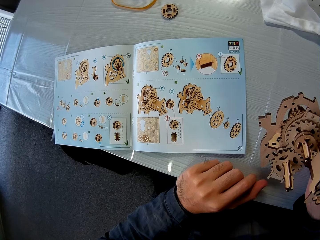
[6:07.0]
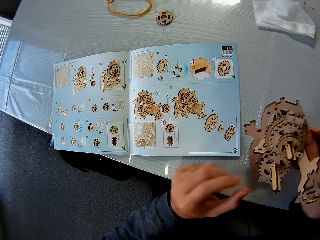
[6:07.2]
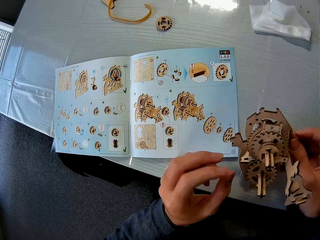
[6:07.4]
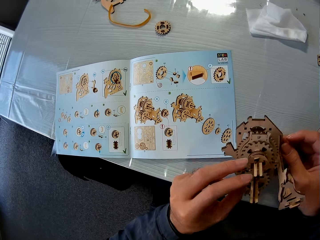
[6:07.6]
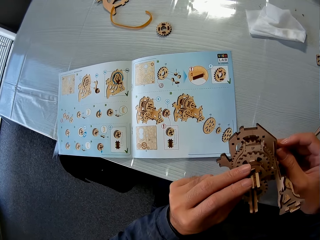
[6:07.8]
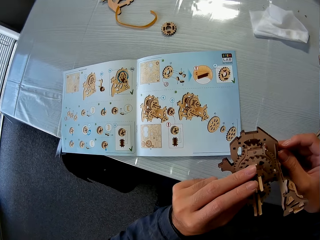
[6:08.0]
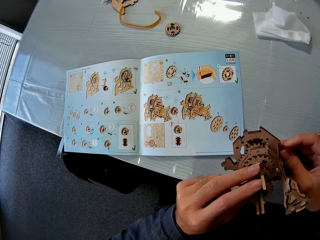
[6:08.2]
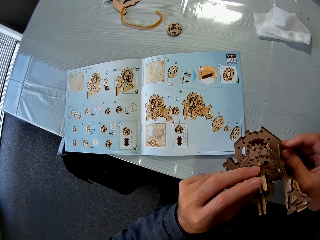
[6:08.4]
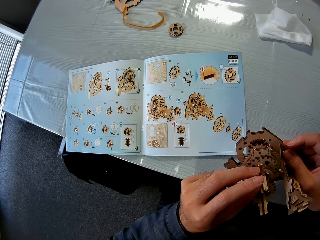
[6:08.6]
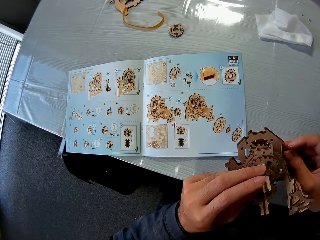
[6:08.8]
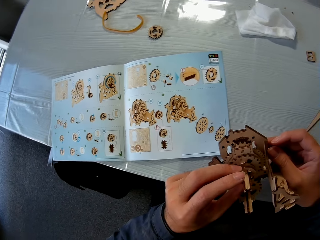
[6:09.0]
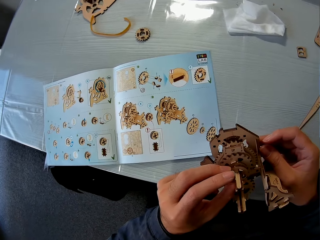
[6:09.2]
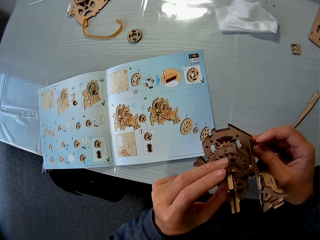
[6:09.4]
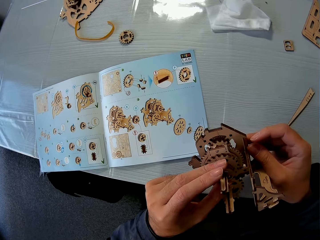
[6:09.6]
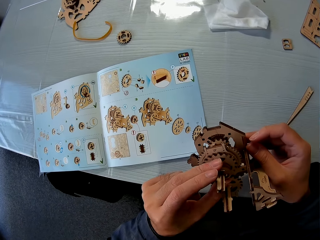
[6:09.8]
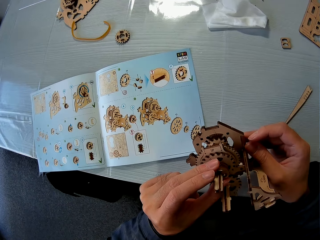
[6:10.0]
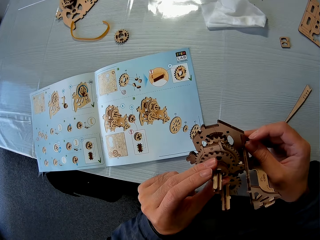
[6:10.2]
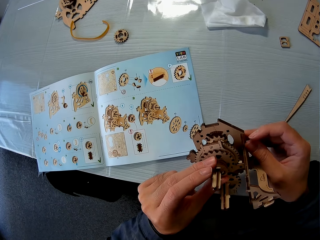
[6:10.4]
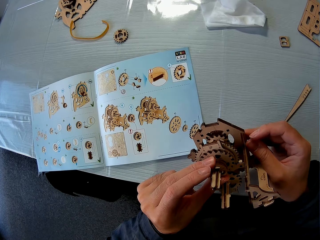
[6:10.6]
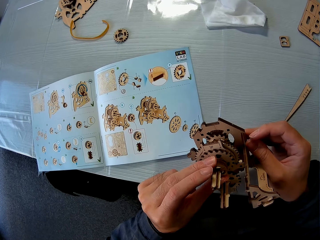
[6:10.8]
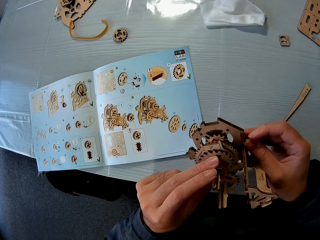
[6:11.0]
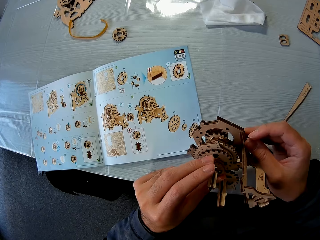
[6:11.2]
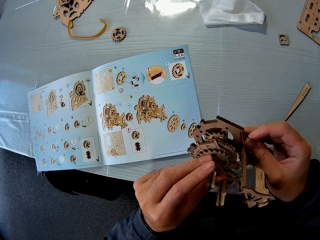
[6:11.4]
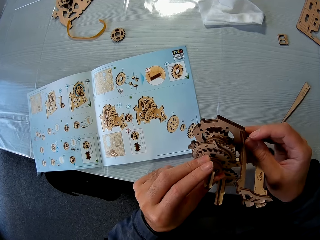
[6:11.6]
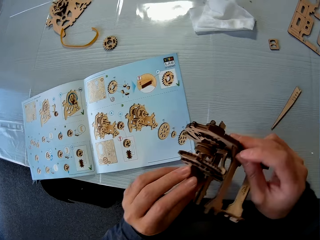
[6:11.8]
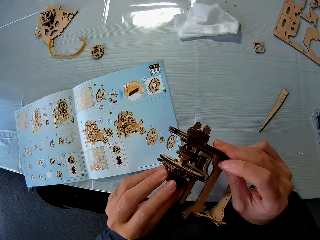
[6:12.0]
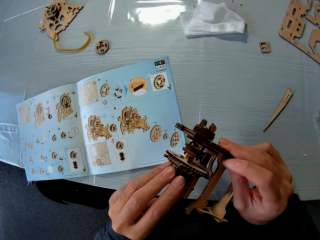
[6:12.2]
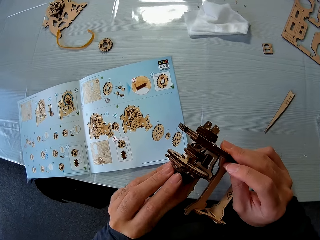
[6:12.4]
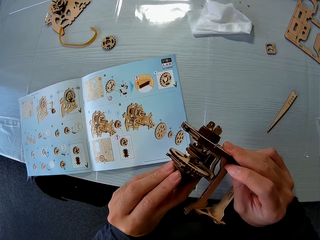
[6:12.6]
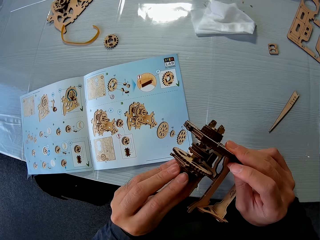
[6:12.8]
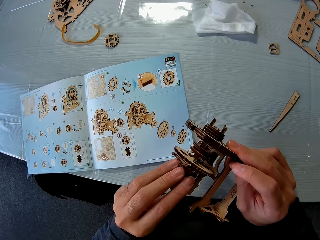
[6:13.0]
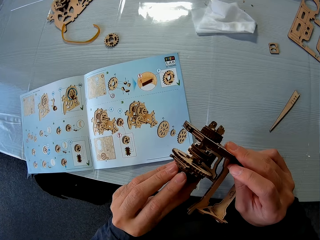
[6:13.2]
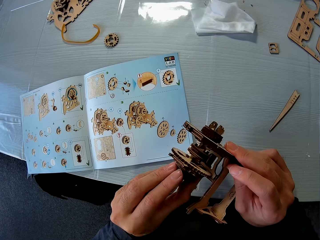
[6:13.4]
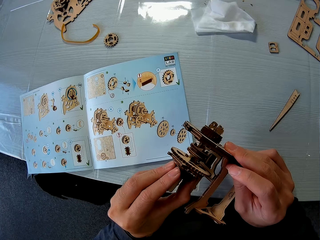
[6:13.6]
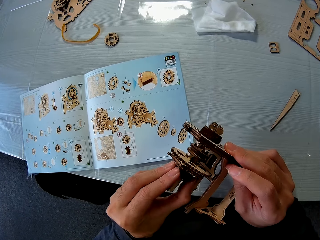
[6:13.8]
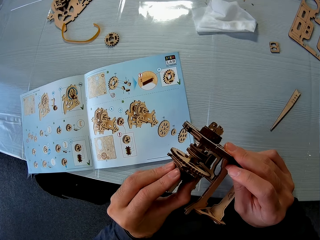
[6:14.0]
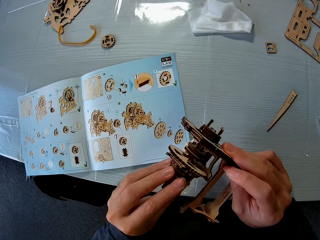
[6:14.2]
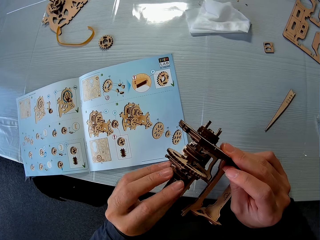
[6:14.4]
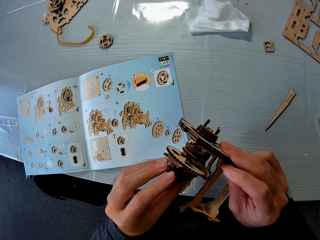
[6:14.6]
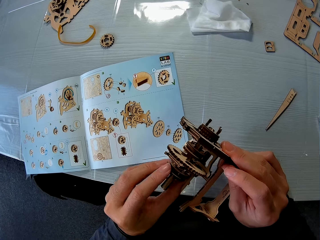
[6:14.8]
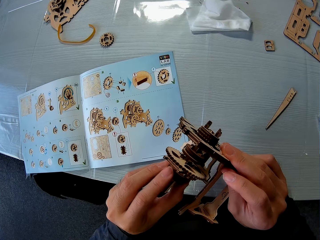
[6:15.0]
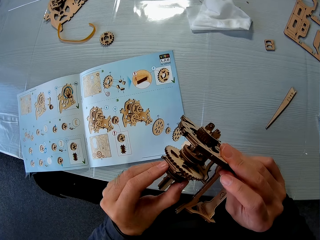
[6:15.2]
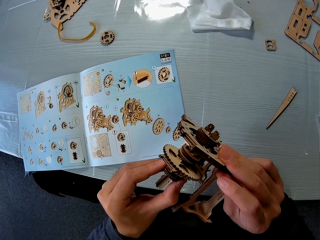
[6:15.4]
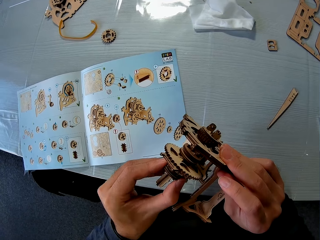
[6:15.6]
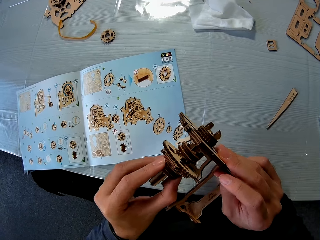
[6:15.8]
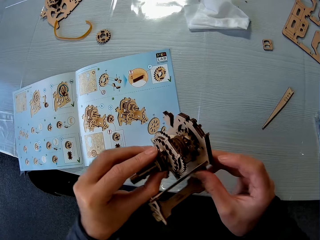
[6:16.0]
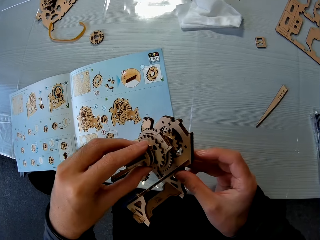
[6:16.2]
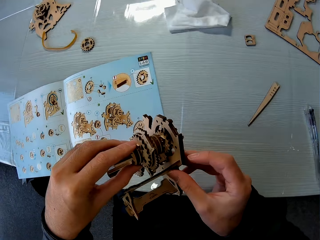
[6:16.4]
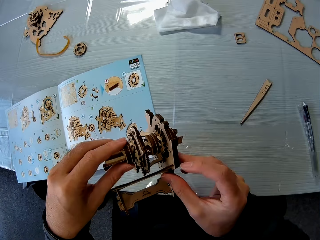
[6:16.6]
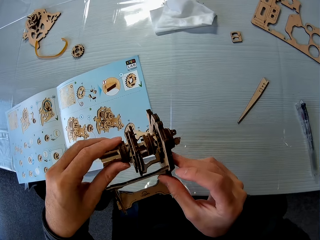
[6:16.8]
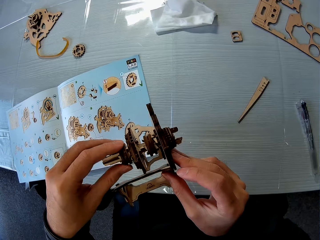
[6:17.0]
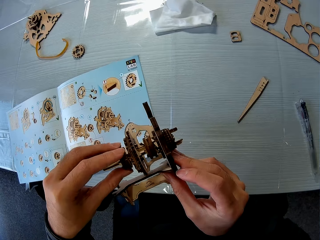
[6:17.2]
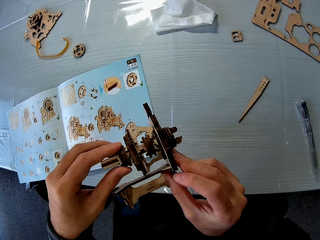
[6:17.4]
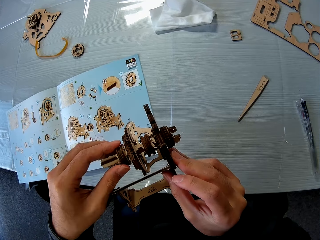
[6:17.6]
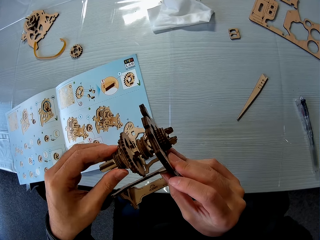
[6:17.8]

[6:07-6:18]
The camera wearer reads the book. They adjust the wooden mechanical model.

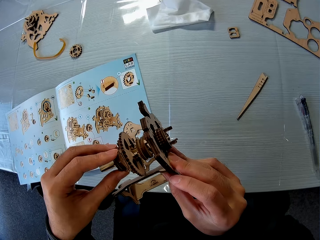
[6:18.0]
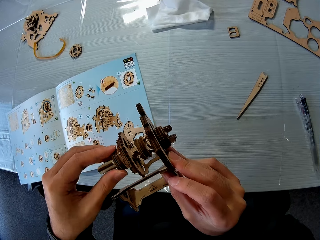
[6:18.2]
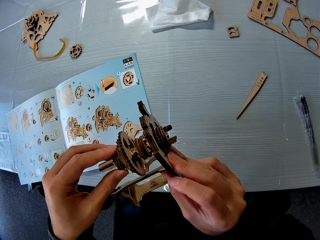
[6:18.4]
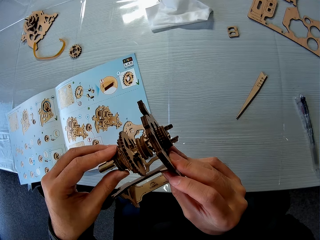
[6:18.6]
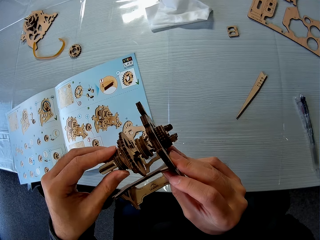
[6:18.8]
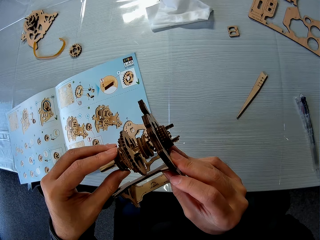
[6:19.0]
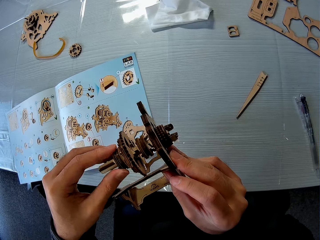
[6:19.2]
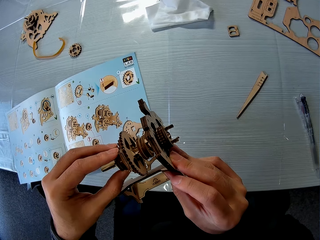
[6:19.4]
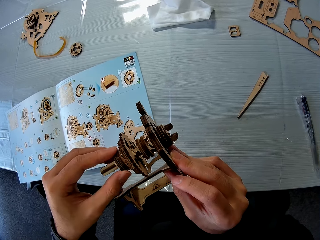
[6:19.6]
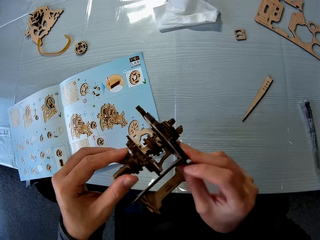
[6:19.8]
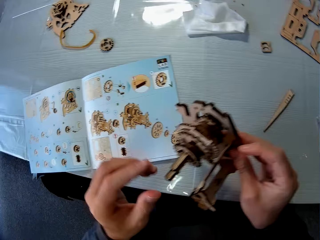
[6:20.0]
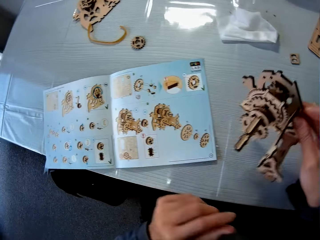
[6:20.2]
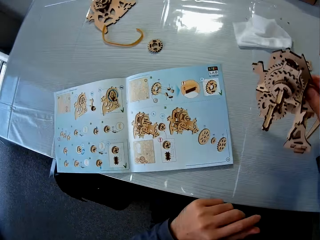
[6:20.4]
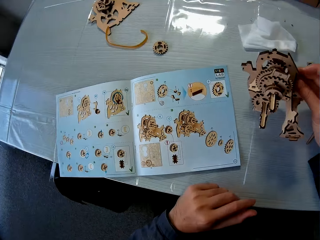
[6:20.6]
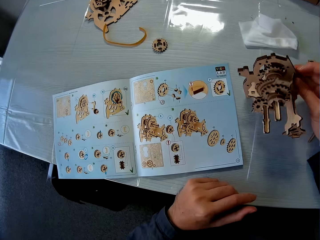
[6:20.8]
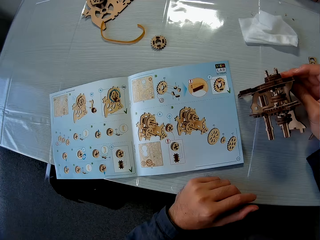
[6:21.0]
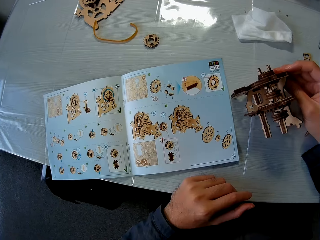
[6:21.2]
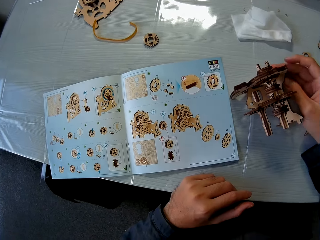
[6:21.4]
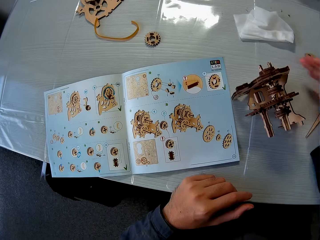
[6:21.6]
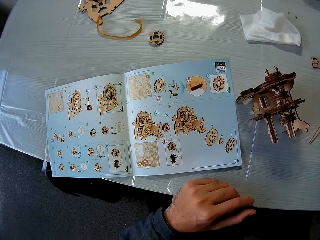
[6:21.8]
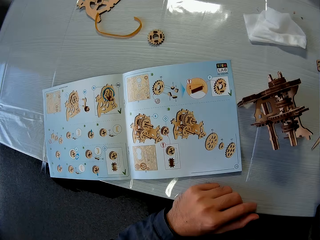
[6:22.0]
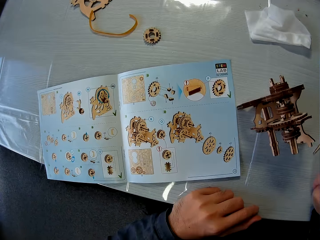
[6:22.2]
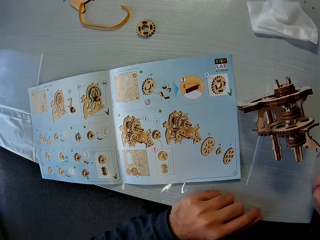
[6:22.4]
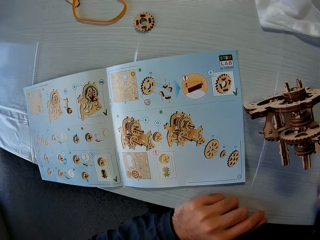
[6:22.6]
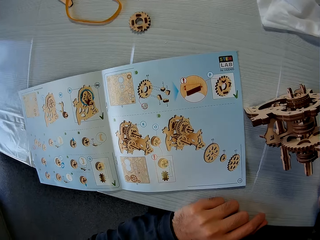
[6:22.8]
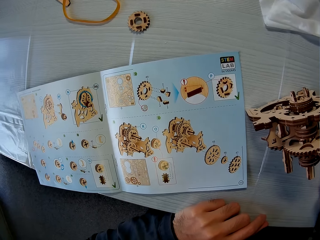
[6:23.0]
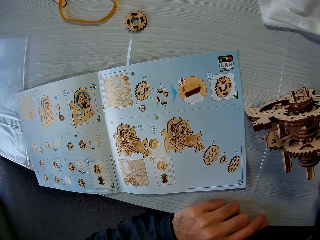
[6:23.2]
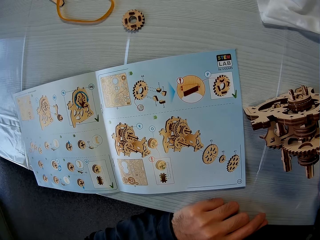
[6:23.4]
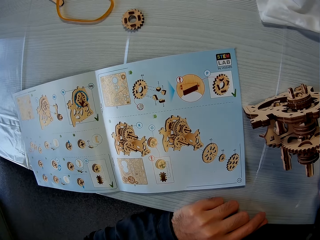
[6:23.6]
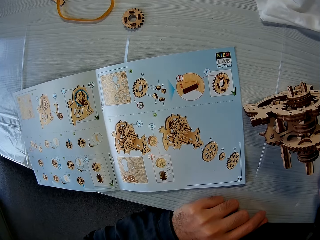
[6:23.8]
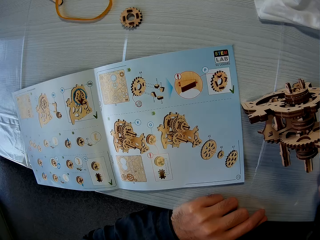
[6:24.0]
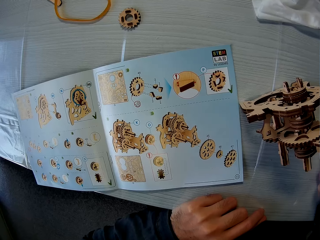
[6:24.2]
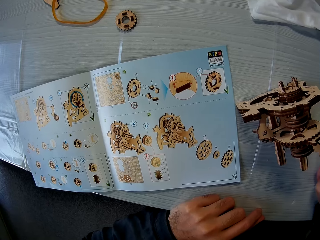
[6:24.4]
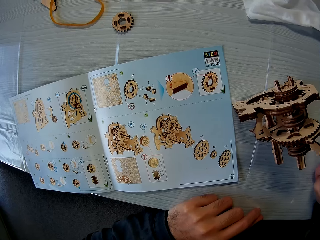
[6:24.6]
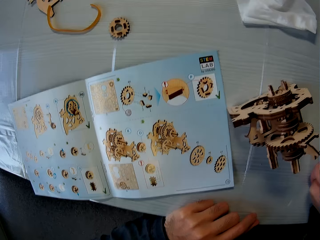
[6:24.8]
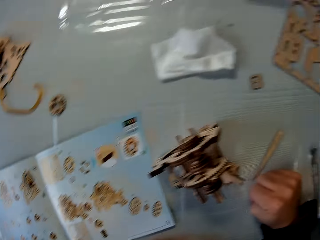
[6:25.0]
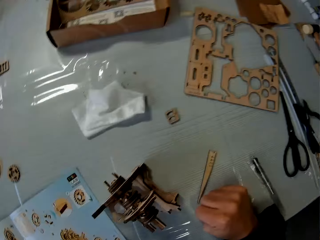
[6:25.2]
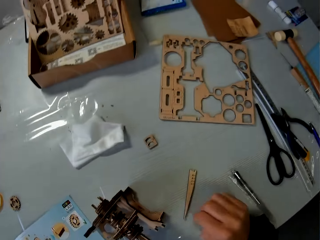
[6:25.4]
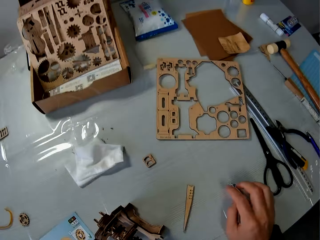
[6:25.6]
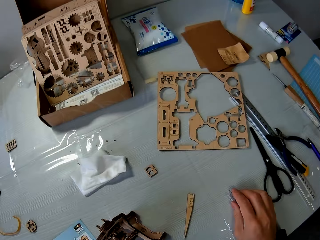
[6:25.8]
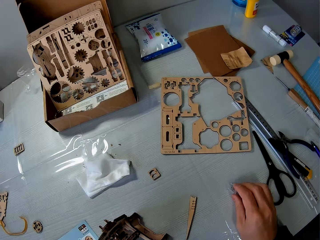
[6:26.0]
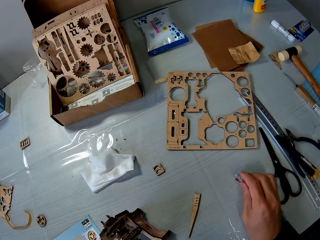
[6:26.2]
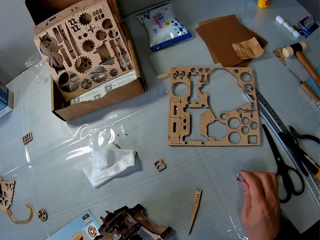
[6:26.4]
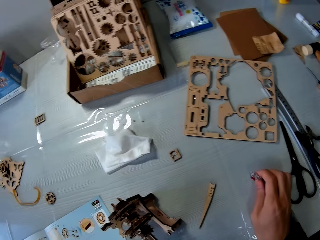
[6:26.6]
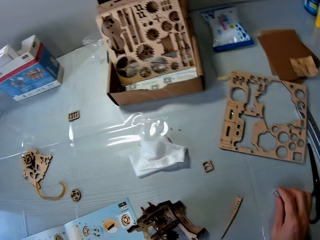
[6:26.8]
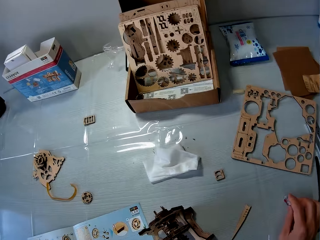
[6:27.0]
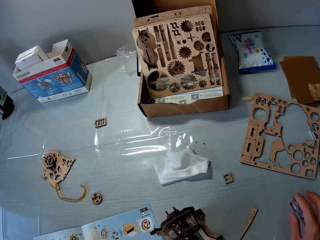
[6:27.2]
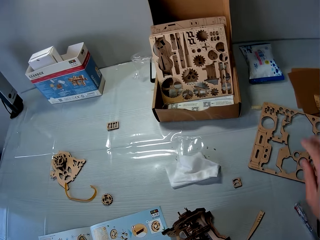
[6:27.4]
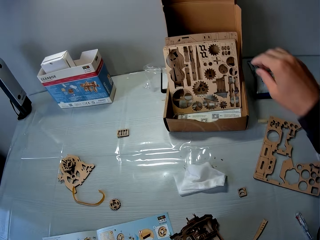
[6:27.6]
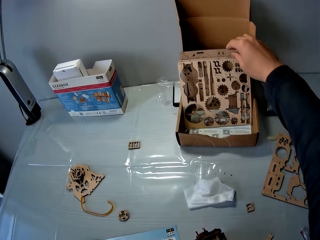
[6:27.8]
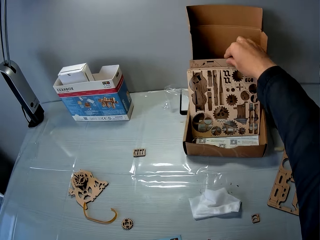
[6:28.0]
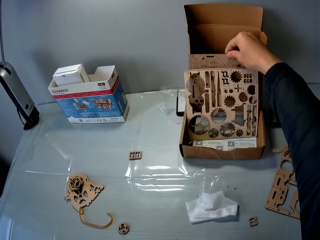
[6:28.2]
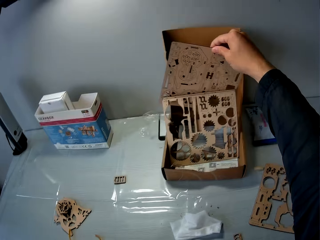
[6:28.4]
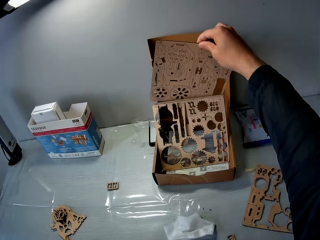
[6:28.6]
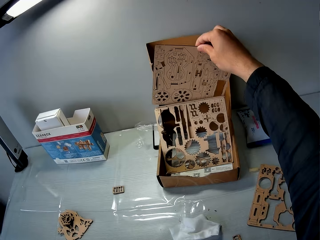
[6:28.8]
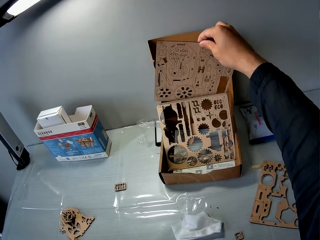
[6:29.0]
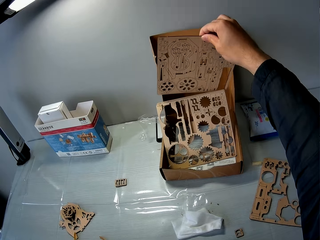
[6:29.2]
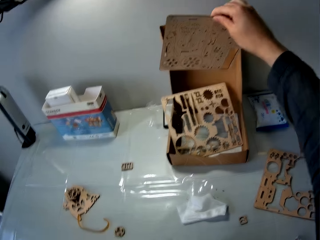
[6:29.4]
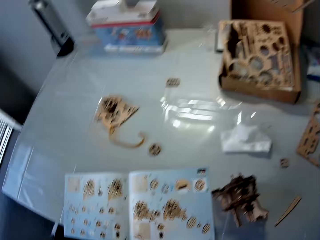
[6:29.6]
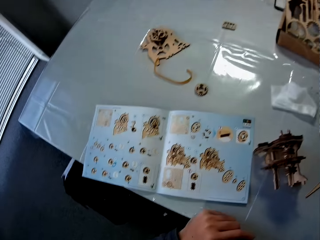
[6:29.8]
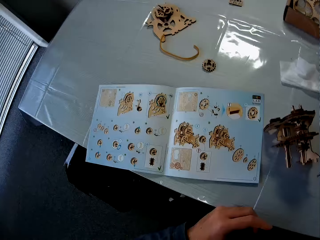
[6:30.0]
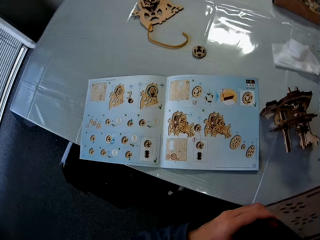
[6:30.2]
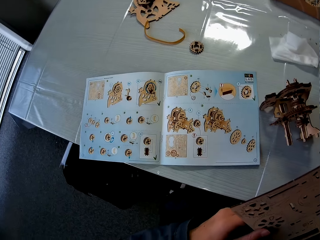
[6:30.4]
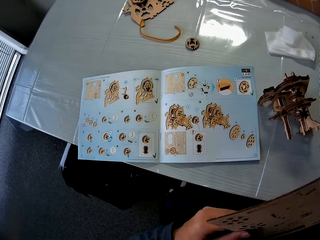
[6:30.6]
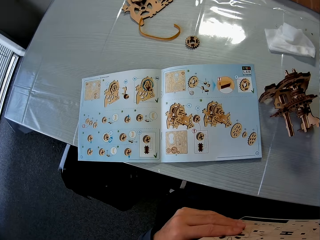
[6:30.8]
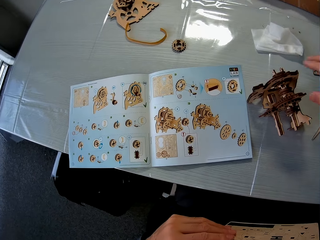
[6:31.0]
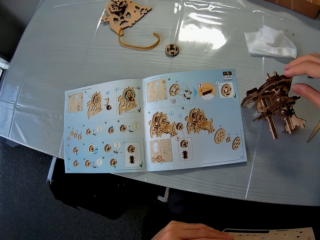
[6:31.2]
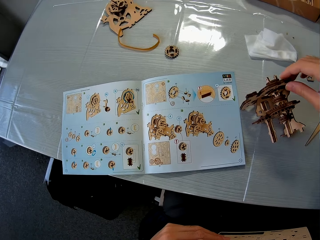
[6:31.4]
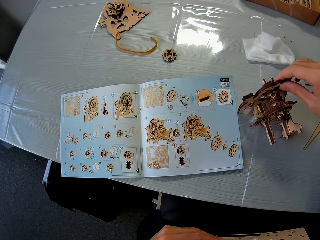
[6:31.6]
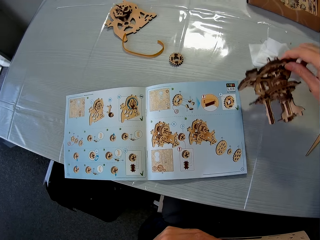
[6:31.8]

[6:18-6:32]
The camera wearer drops the wooden mechanical model on the table. They read the book. They adjust a pen on the table. They pick up a wooden sheet or laser cut wood craft puzzle in a carton on the table and hold the laser cut wood craft puzzle.
